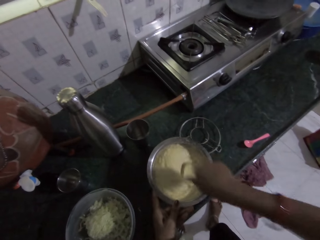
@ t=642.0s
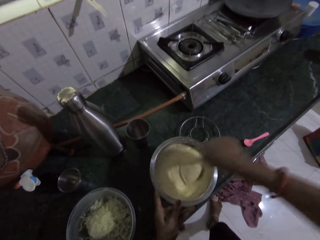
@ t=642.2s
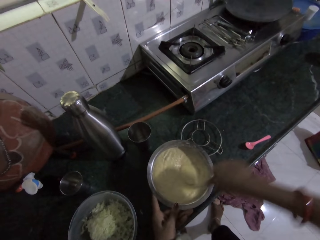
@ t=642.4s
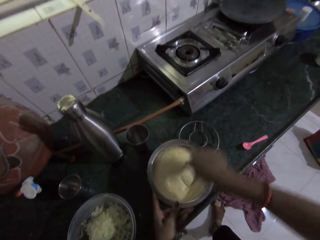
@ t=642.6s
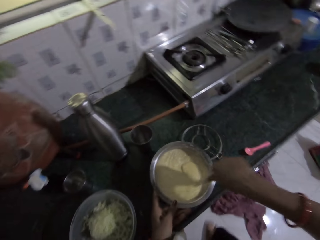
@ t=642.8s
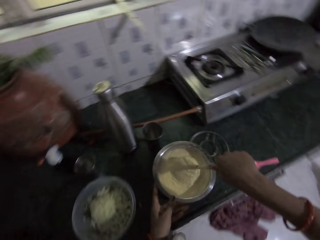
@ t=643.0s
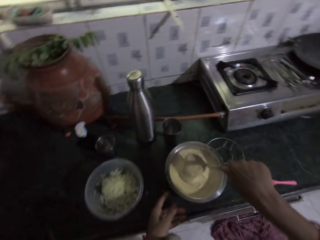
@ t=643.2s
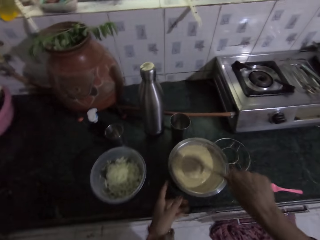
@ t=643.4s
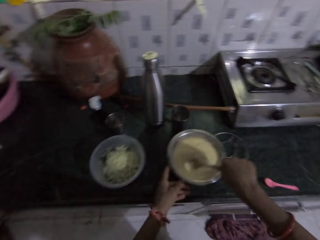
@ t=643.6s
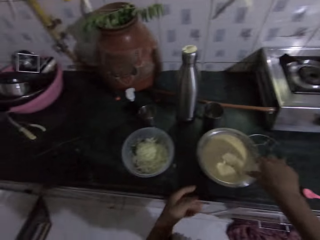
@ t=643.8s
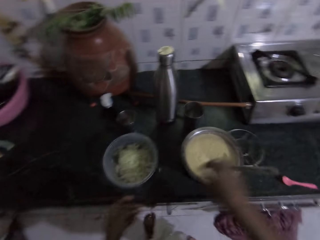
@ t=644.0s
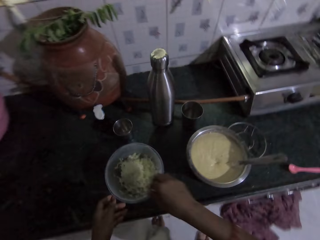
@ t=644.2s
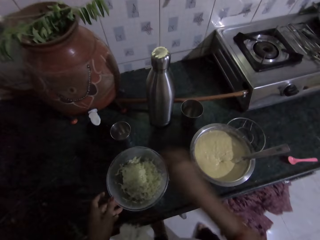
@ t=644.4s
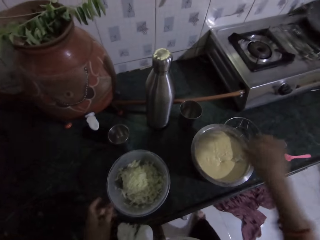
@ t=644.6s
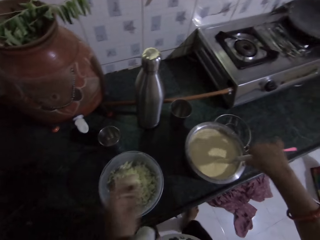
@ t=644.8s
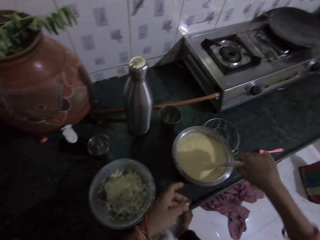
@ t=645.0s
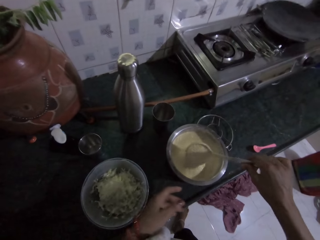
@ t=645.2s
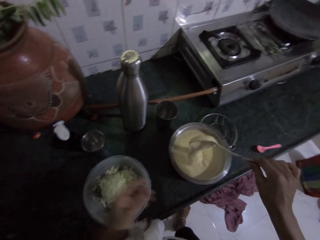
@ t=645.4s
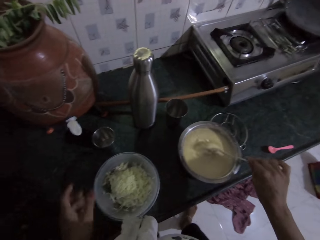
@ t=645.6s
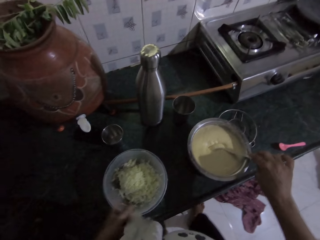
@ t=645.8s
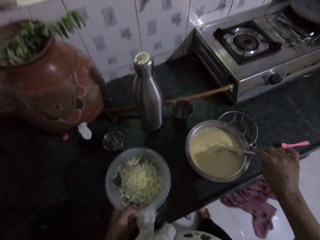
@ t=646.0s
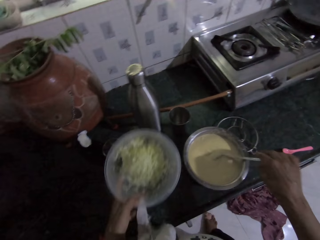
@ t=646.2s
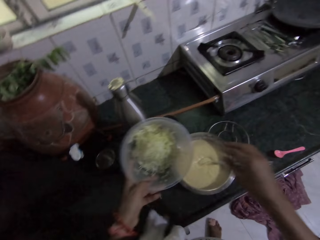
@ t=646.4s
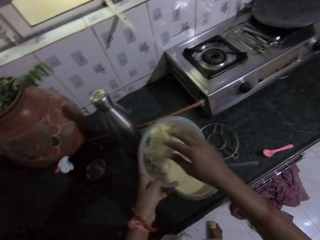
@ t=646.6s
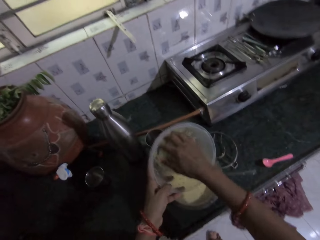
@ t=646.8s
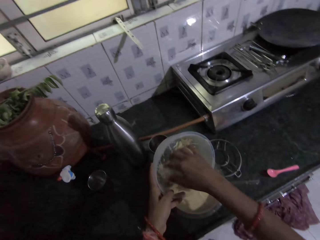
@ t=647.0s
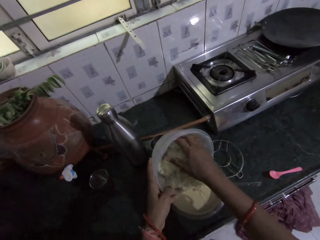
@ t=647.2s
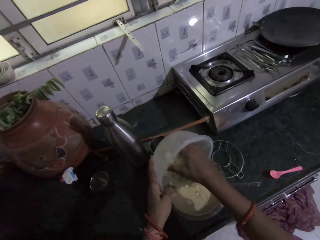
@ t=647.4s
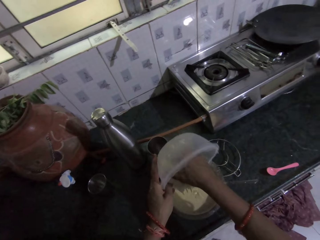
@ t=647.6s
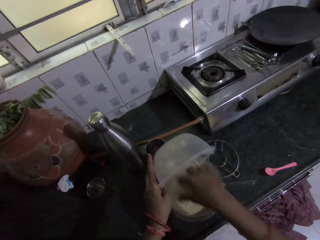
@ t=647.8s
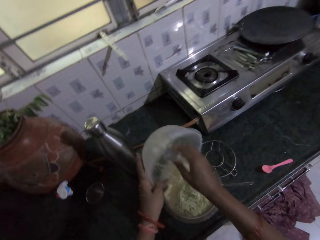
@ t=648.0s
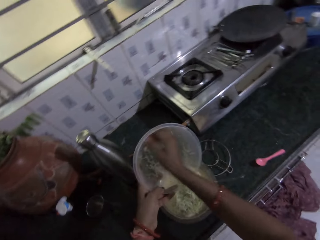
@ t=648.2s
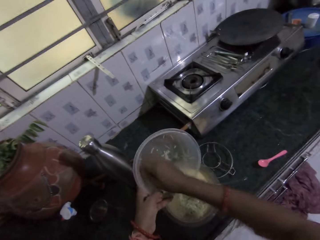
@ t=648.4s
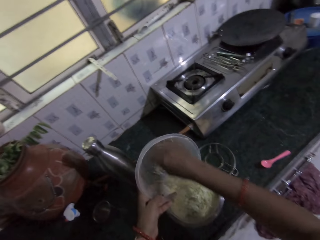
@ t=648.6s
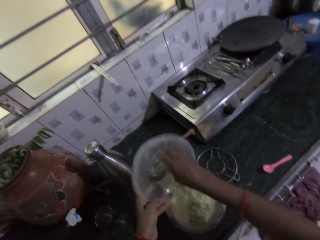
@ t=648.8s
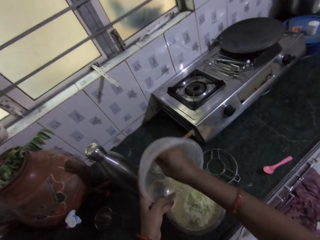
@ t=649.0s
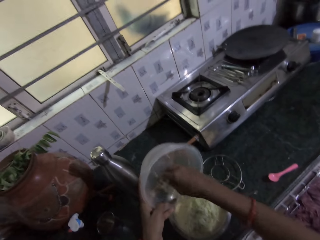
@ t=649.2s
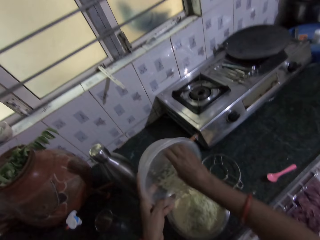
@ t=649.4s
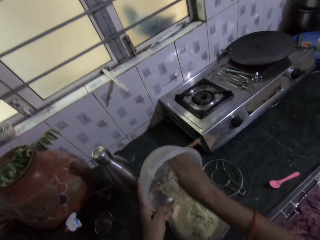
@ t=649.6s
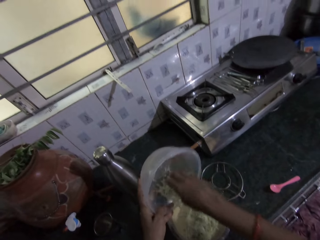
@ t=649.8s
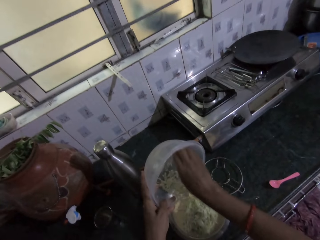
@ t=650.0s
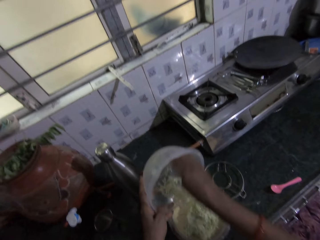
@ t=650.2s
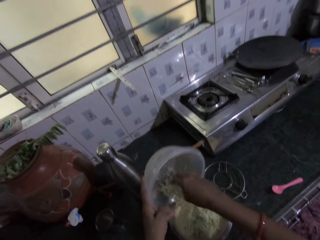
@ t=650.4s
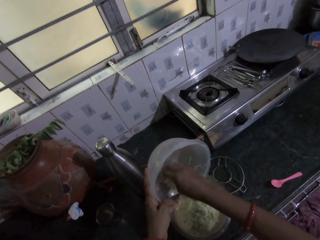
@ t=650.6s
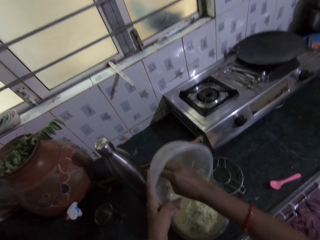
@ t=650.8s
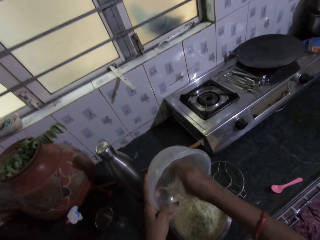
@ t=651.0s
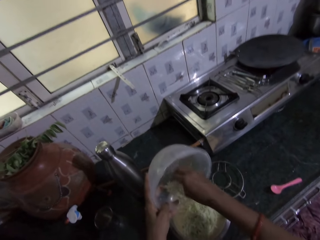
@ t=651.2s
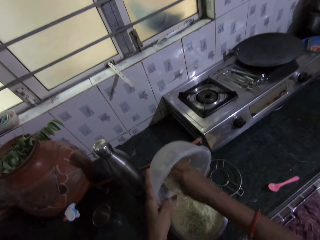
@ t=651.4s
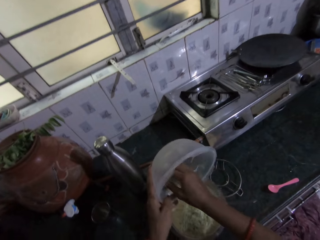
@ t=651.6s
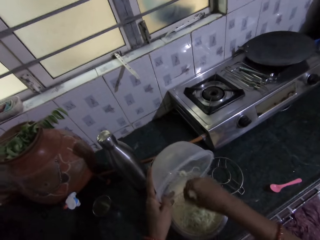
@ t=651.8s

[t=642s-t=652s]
The camera wearer releases the cooking pot. She releases the spoon. She picks the spoon from the bowl with her right hand. She stirs food. She lifts food in the bowl. She picks the bowl from the countertop with her left hand. She pours the grated cucumber into the stainless bowl with her right hand. She releases the spoon.

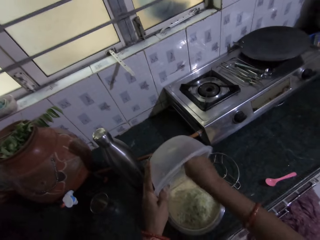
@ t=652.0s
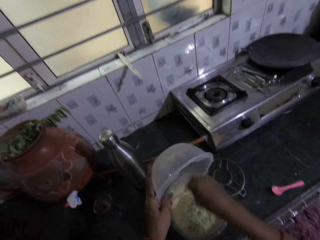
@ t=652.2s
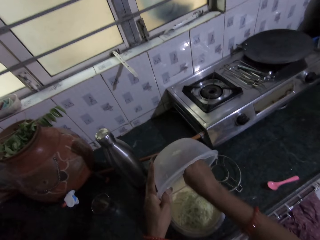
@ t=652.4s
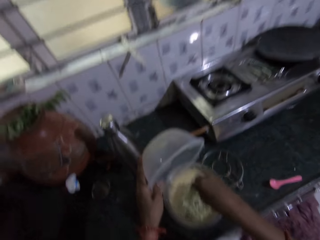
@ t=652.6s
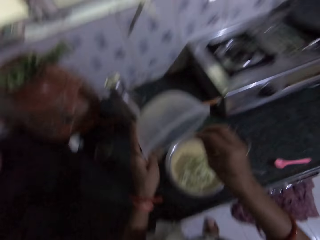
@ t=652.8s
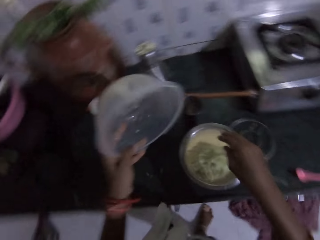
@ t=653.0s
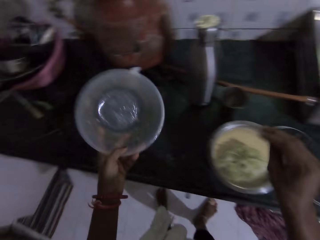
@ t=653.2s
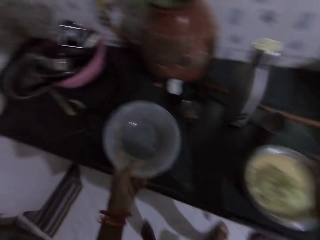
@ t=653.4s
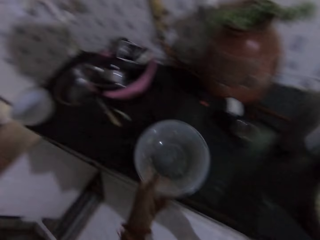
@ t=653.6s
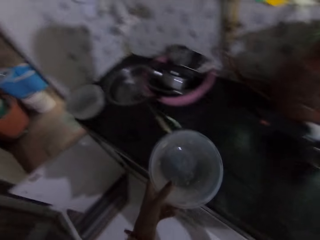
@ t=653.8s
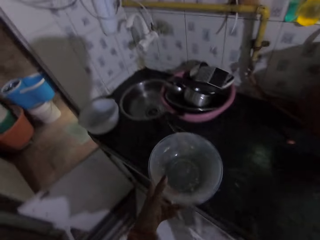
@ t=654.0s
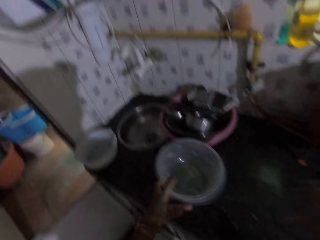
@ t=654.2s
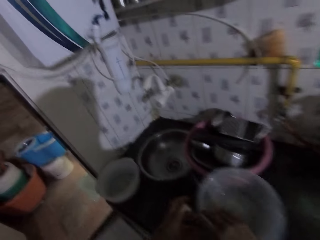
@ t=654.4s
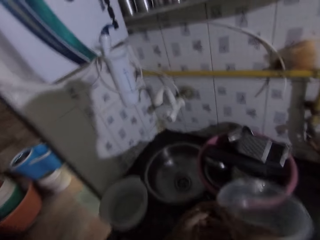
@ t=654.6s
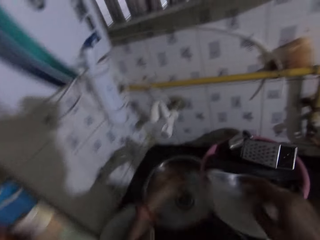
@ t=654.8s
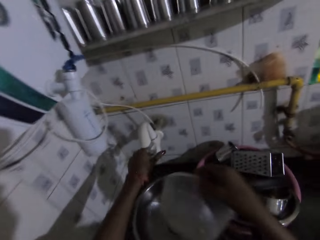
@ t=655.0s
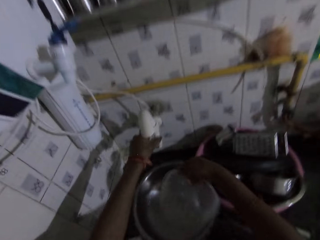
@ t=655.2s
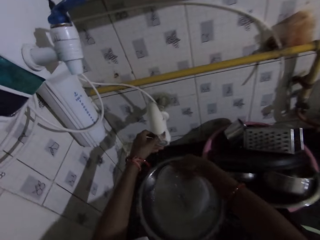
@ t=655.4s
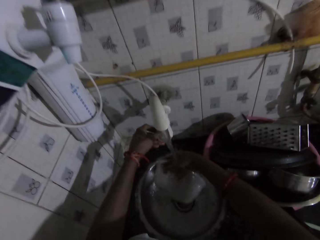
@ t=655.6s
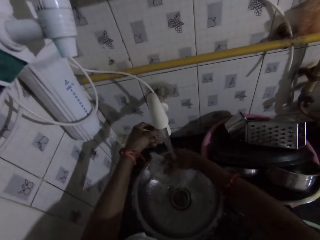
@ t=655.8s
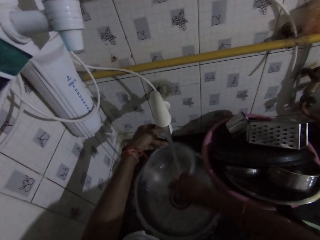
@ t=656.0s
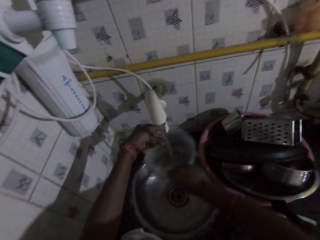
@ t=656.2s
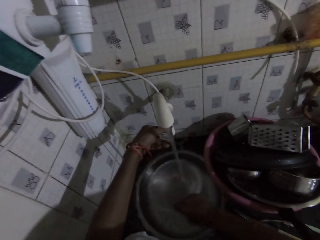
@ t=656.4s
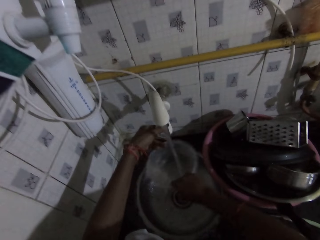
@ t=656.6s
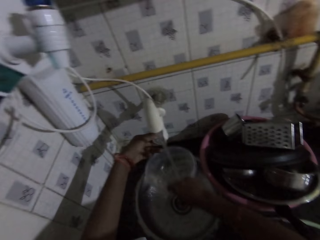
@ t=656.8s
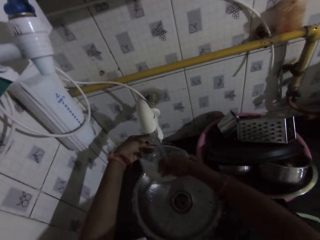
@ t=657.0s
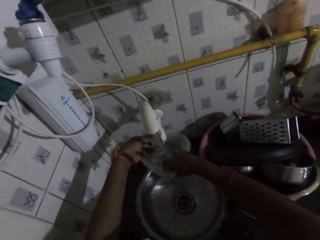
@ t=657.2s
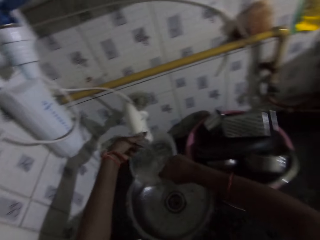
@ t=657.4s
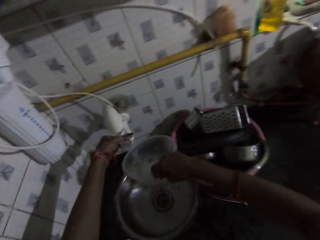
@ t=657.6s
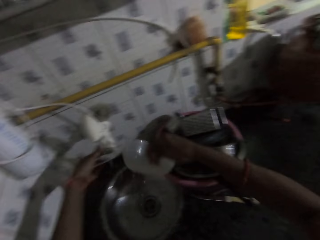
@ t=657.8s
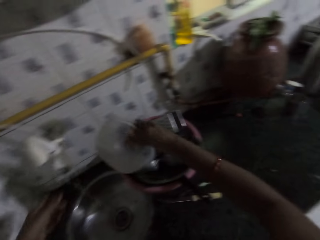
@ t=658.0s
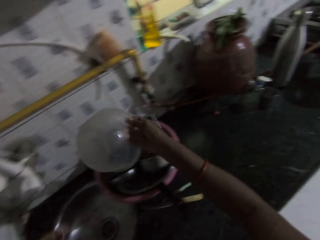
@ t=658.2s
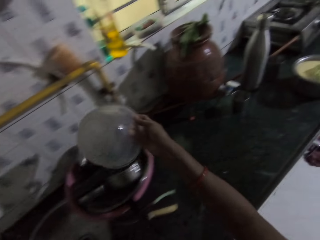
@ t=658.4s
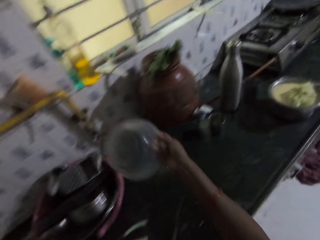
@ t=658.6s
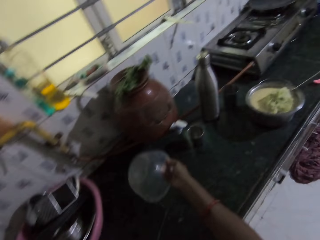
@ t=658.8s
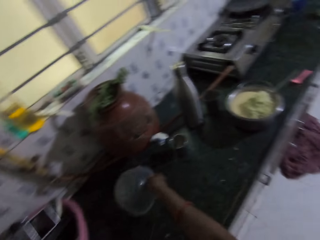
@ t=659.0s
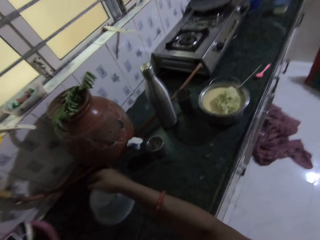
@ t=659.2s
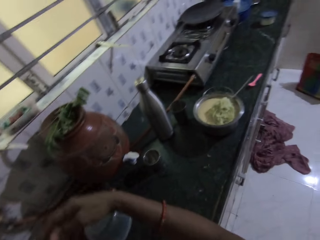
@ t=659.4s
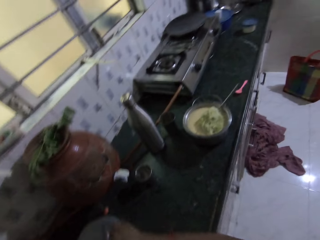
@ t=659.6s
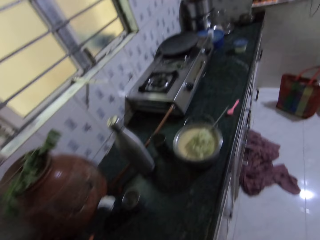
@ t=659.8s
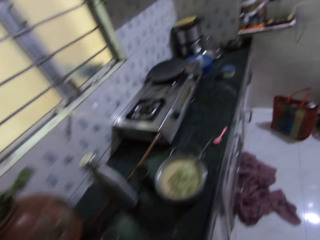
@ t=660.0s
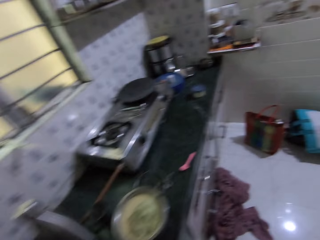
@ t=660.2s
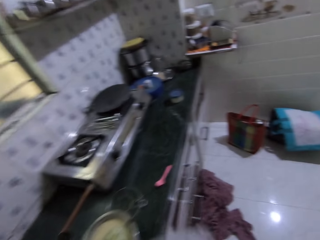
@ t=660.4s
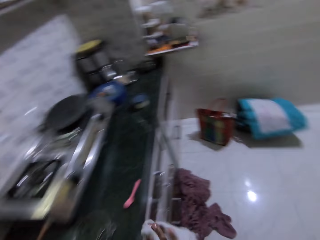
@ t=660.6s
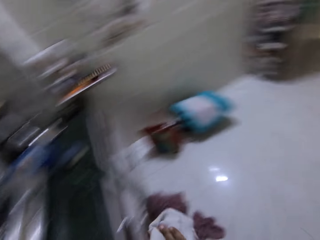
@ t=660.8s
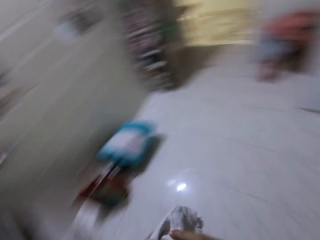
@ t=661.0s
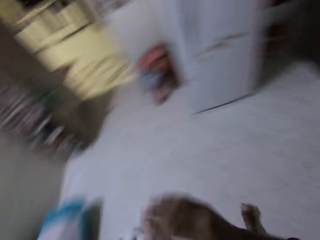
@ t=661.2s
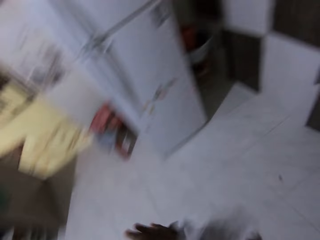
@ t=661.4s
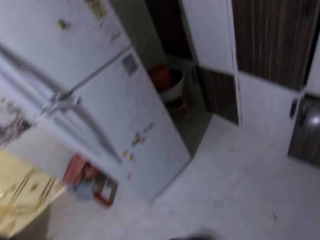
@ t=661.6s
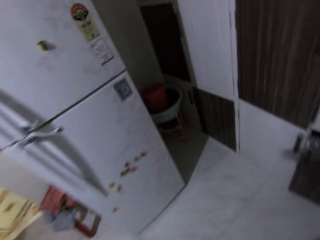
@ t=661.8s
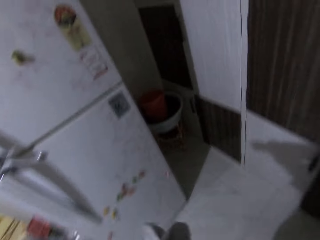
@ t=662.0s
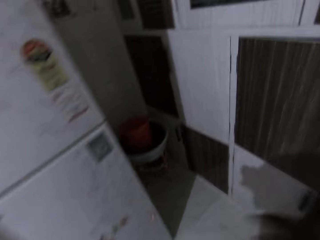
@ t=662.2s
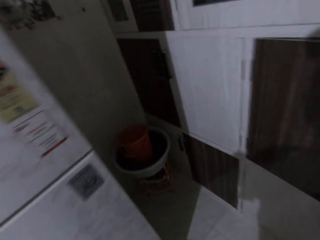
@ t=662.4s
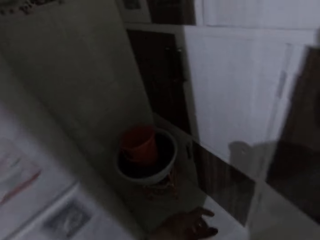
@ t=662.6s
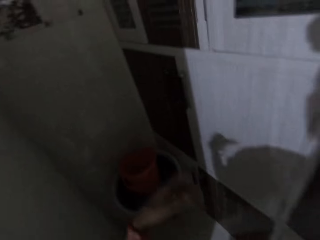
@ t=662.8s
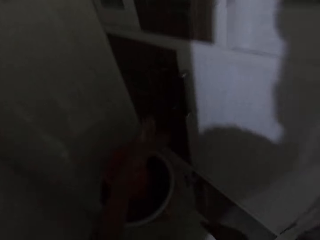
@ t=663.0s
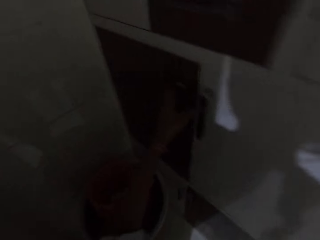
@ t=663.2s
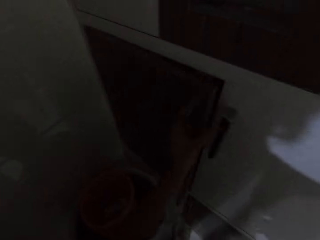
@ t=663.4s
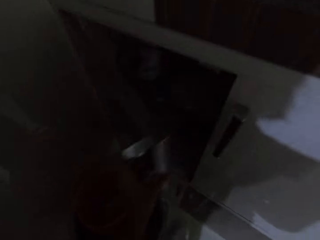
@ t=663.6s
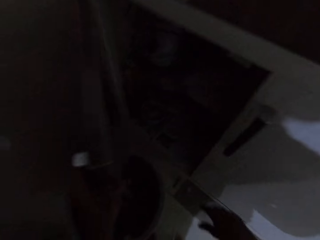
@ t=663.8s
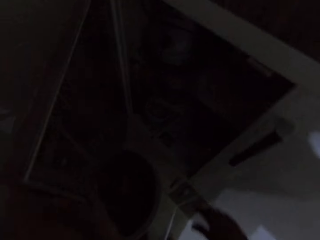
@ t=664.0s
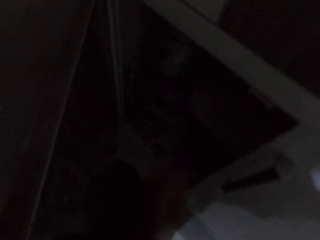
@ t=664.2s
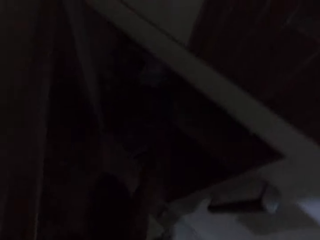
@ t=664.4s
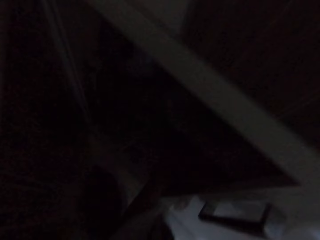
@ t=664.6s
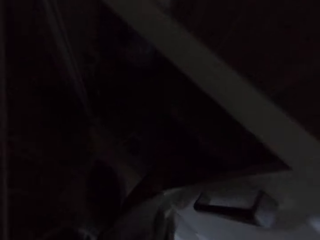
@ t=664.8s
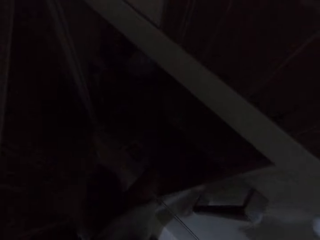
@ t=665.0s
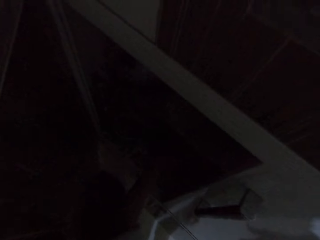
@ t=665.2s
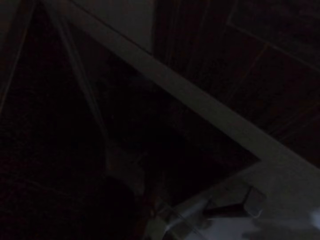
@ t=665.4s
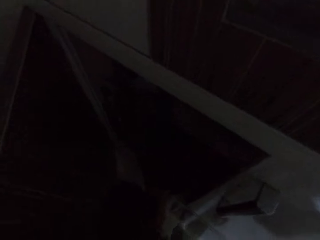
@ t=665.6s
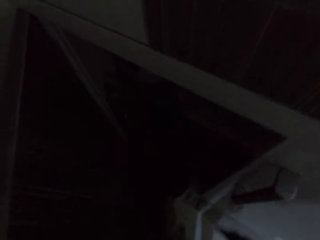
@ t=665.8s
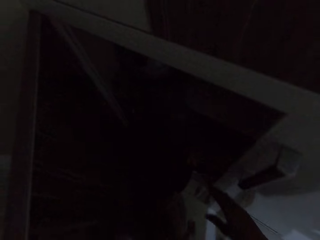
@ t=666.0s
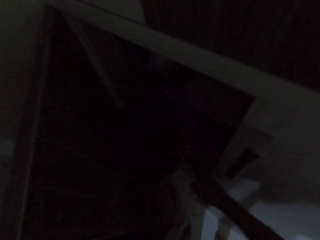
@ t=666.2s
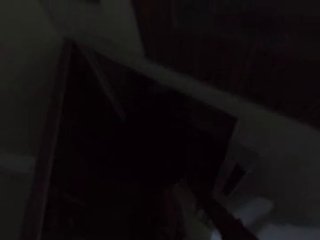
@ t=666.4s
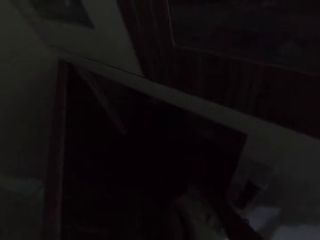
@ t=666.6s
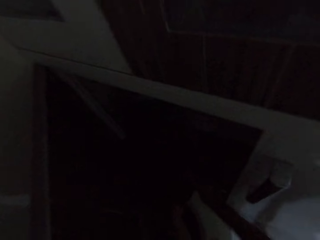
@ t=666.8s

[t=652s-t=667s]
The camera wearer places the bowl on the countertop with her left hand. She picks the bowl from the countertop with her right hand. She opens the tap on the wall with her left hand. She rinses the bowl in her right hand with the water from the tap. She closes the tap on the wall with her left hand. She pours water in the basin. She places the bowl on the countertop with her right hand. She raises a hand. She cleans her hands with the napkin. She walks in the room. She opens a cabinet on the wall with her left hand. She carries a frying pan from the cabinet with her hands. She picks the frying pan from the cabinet.
